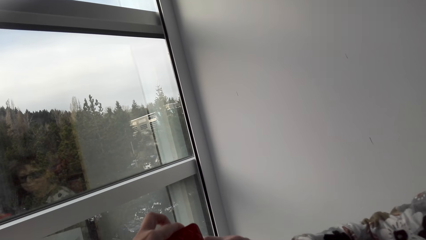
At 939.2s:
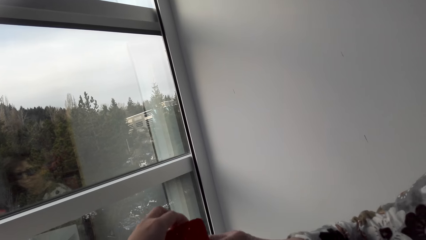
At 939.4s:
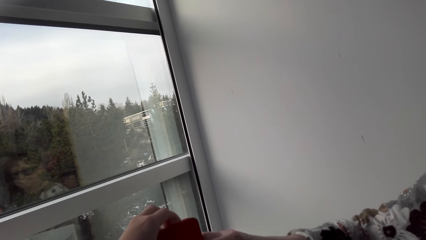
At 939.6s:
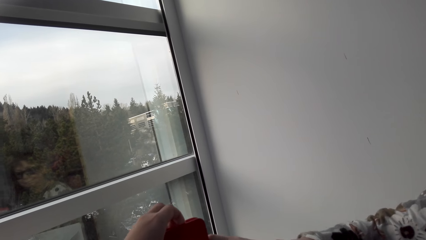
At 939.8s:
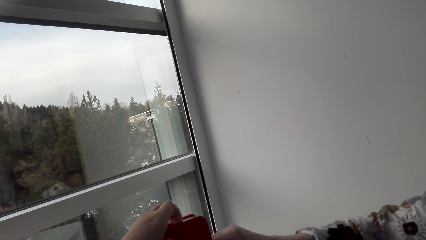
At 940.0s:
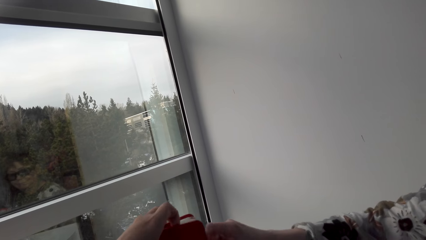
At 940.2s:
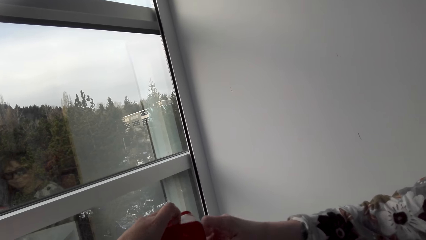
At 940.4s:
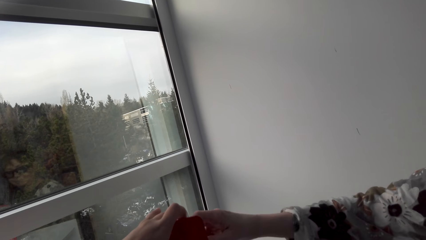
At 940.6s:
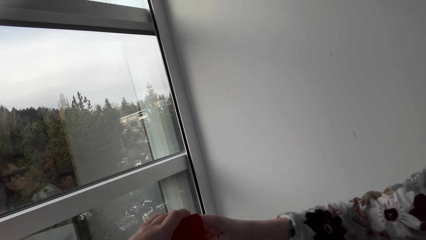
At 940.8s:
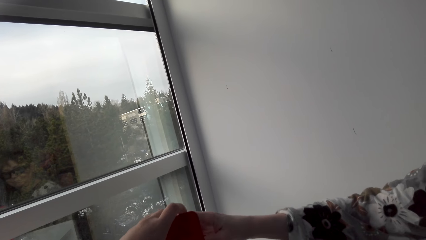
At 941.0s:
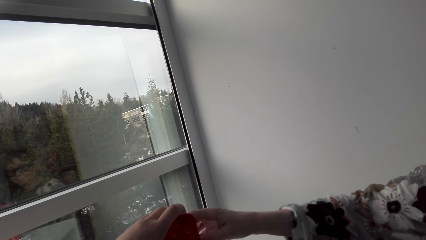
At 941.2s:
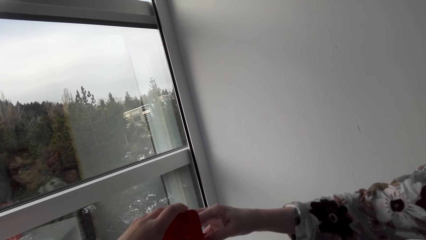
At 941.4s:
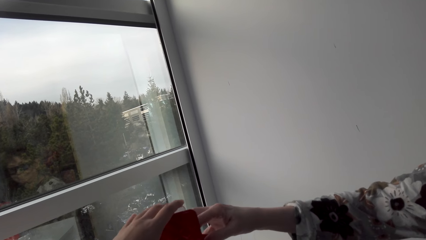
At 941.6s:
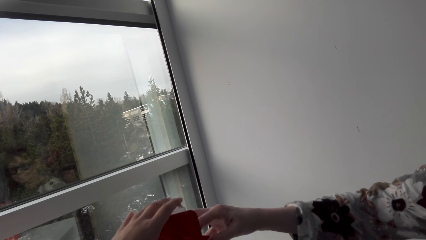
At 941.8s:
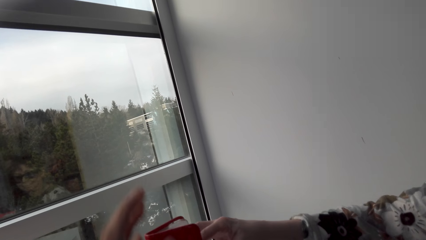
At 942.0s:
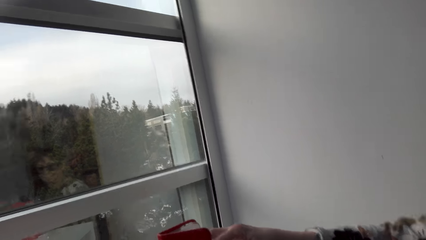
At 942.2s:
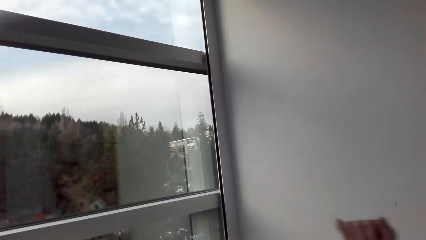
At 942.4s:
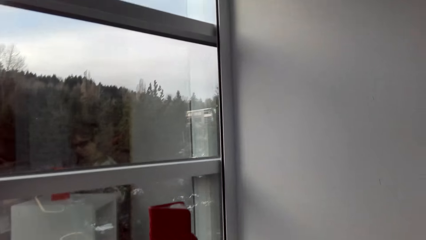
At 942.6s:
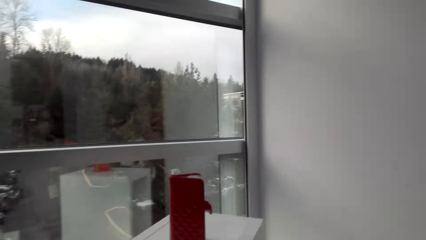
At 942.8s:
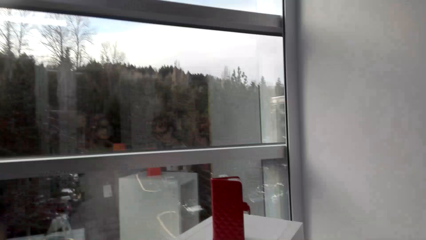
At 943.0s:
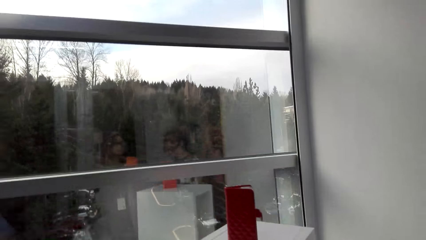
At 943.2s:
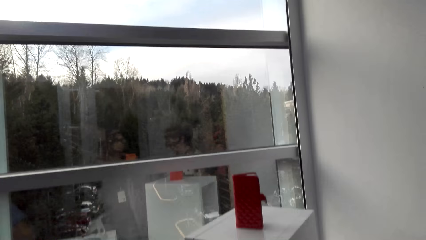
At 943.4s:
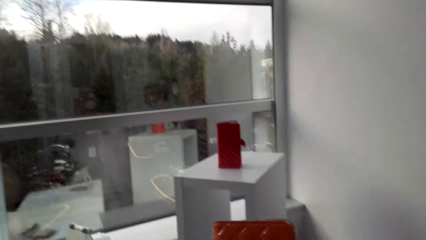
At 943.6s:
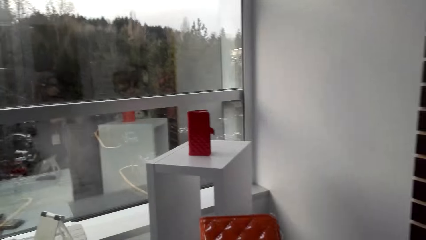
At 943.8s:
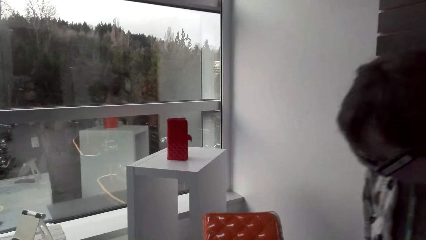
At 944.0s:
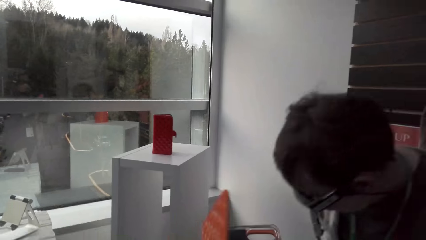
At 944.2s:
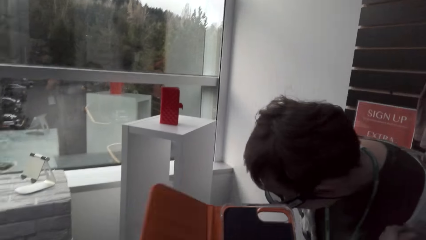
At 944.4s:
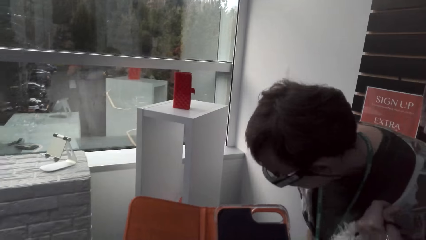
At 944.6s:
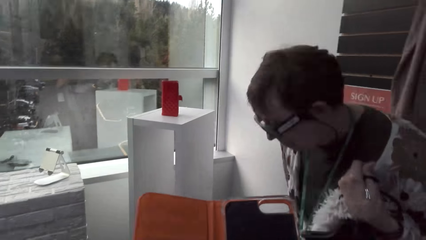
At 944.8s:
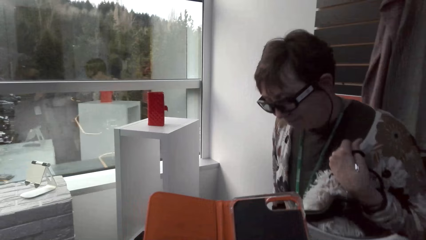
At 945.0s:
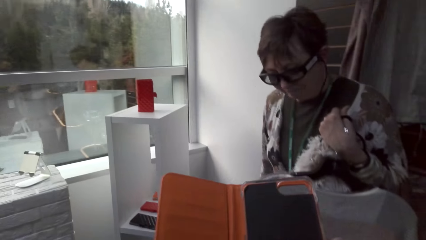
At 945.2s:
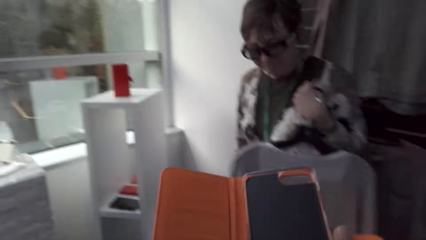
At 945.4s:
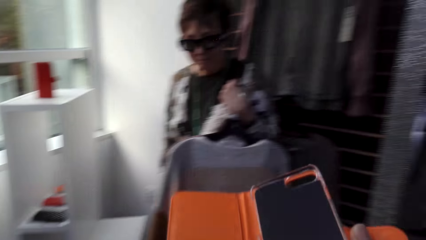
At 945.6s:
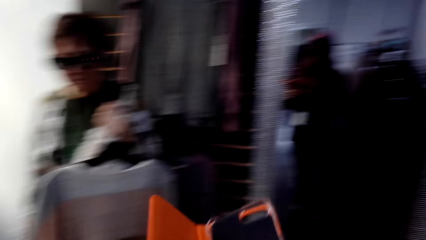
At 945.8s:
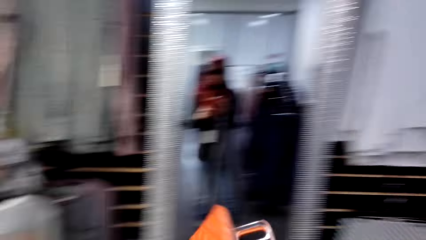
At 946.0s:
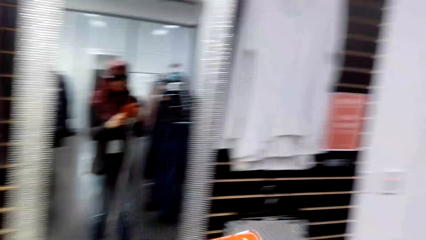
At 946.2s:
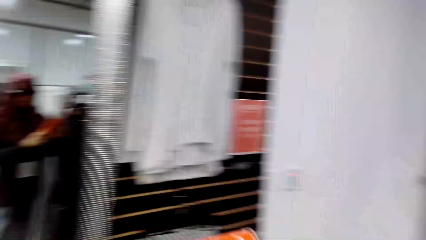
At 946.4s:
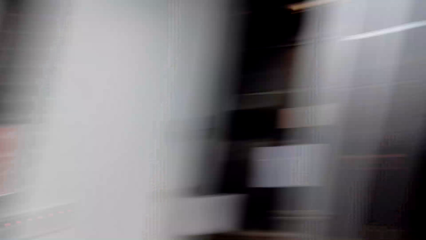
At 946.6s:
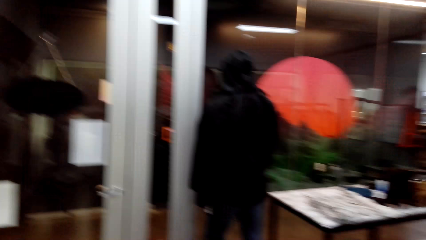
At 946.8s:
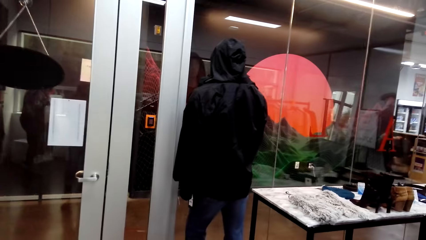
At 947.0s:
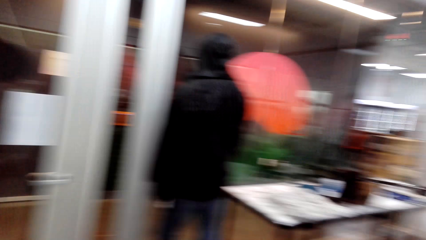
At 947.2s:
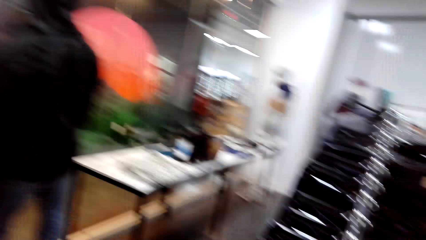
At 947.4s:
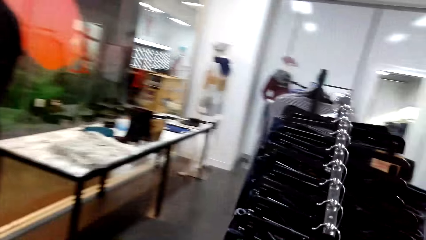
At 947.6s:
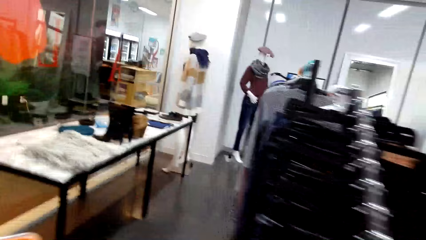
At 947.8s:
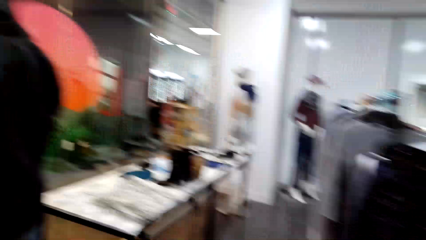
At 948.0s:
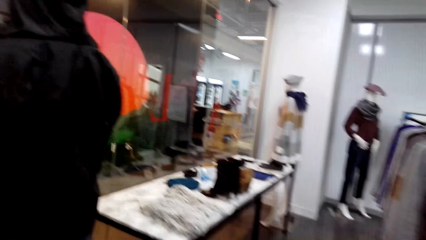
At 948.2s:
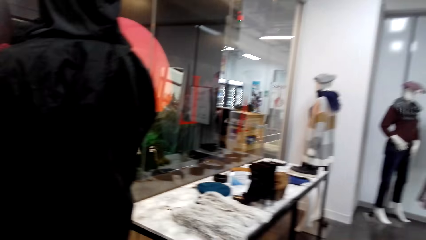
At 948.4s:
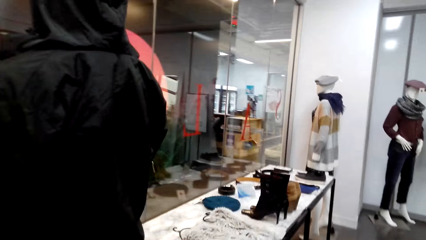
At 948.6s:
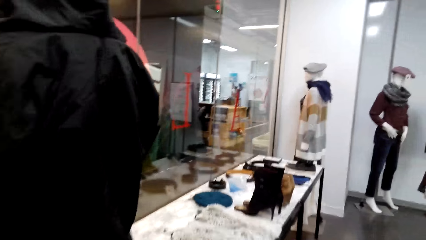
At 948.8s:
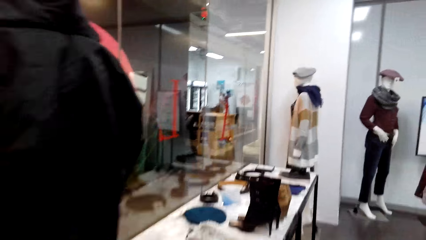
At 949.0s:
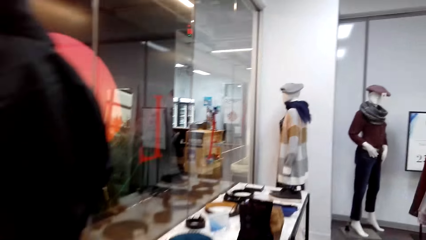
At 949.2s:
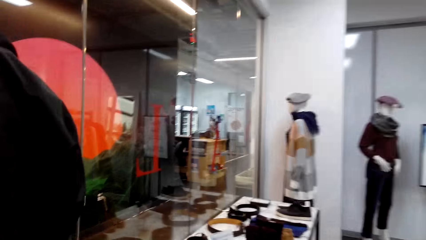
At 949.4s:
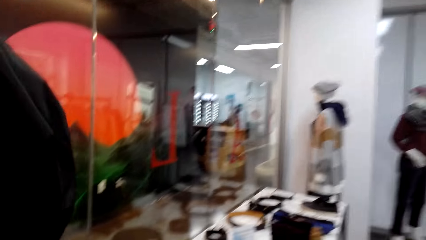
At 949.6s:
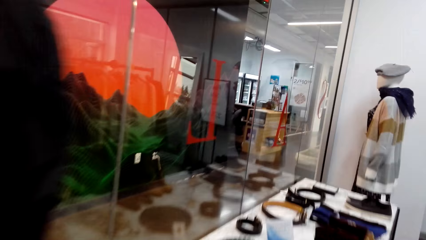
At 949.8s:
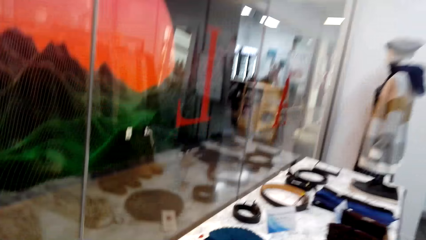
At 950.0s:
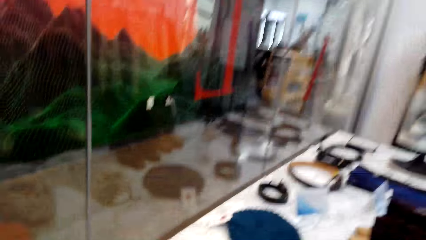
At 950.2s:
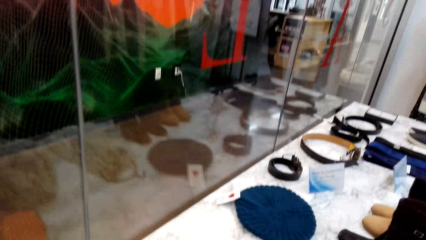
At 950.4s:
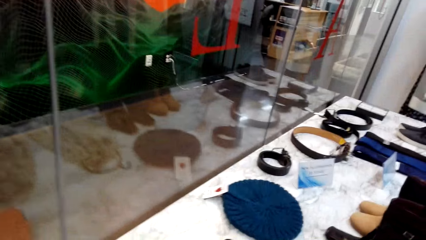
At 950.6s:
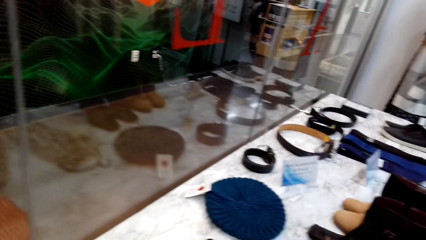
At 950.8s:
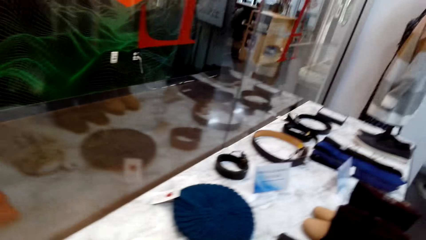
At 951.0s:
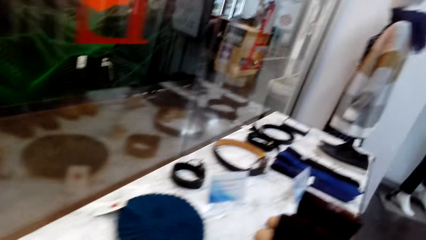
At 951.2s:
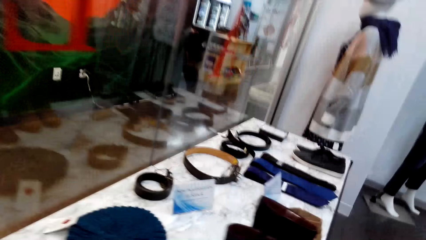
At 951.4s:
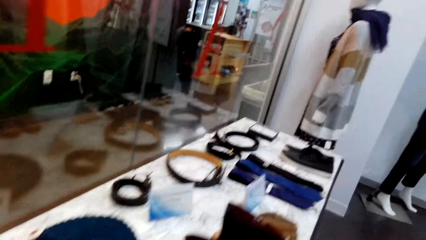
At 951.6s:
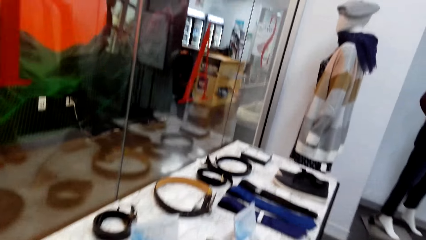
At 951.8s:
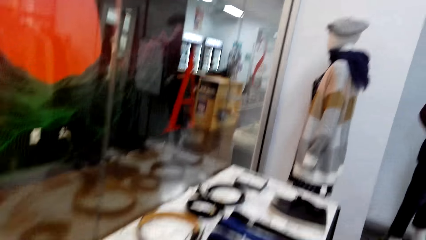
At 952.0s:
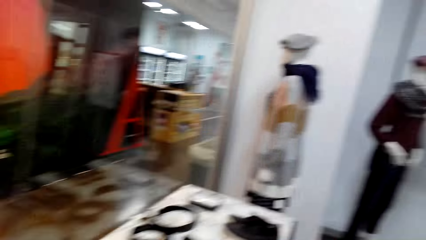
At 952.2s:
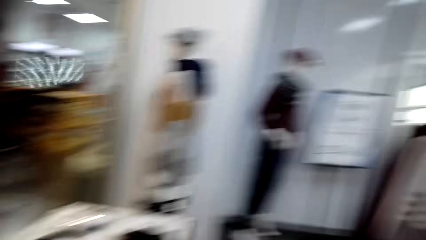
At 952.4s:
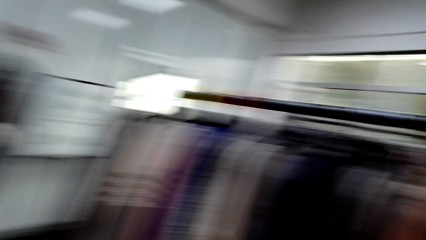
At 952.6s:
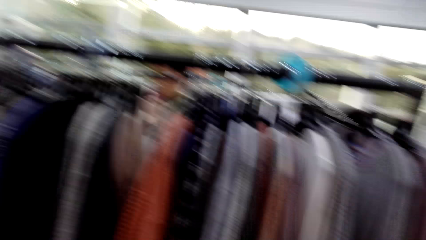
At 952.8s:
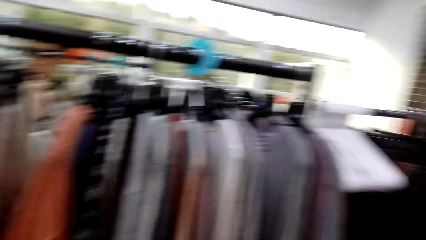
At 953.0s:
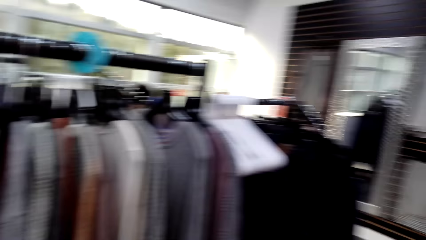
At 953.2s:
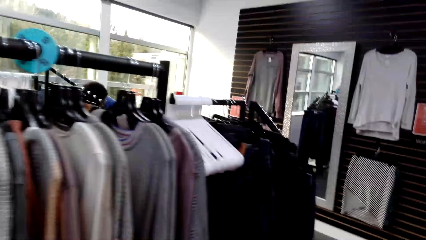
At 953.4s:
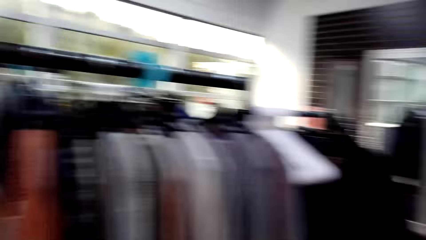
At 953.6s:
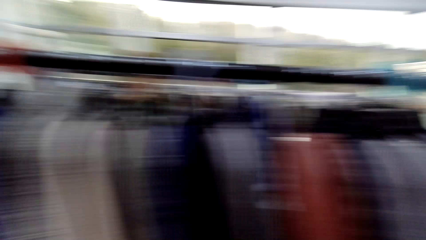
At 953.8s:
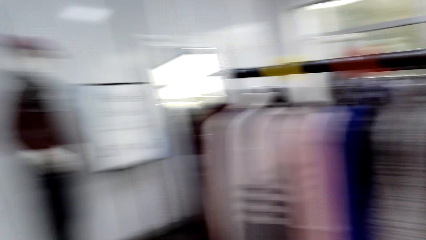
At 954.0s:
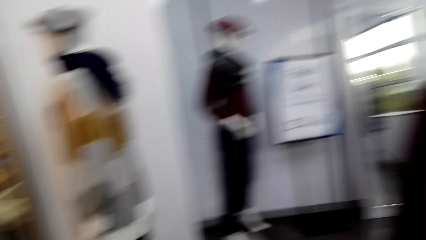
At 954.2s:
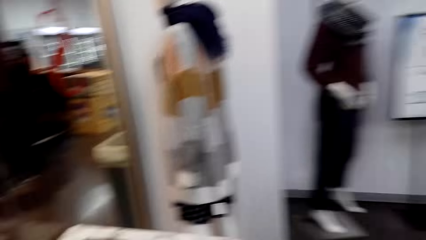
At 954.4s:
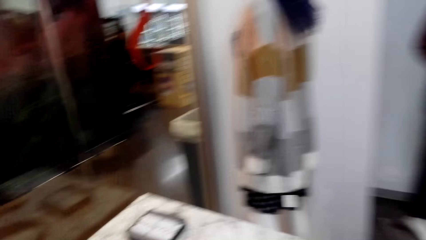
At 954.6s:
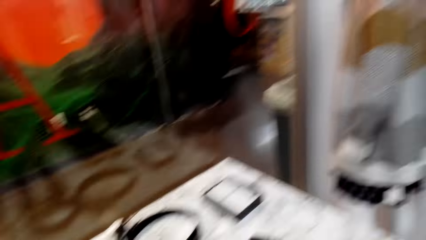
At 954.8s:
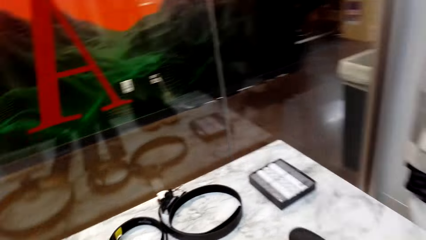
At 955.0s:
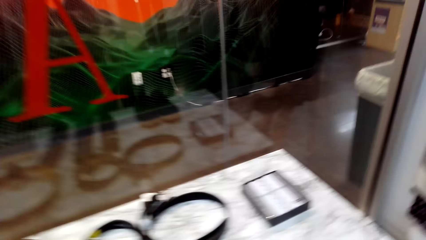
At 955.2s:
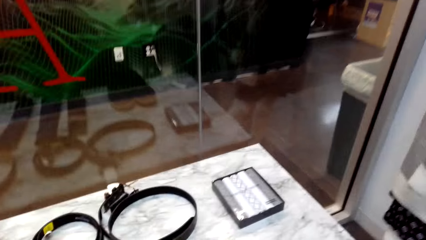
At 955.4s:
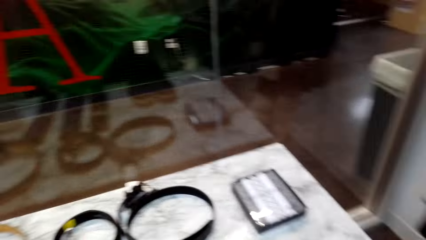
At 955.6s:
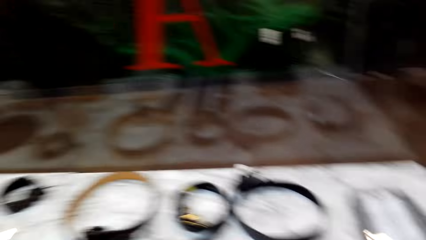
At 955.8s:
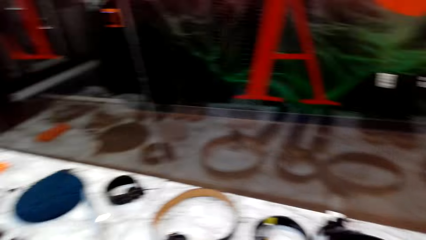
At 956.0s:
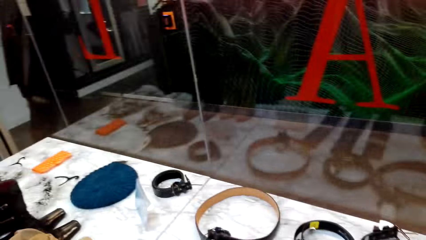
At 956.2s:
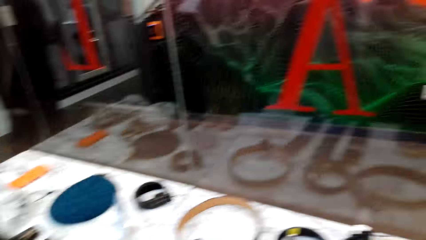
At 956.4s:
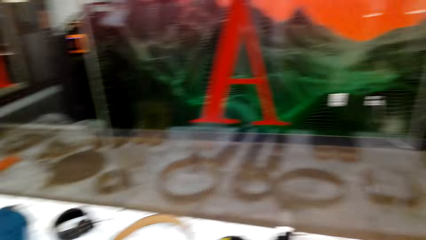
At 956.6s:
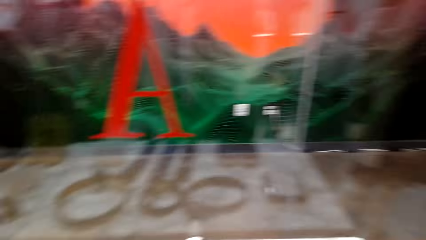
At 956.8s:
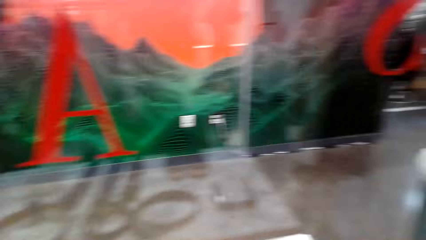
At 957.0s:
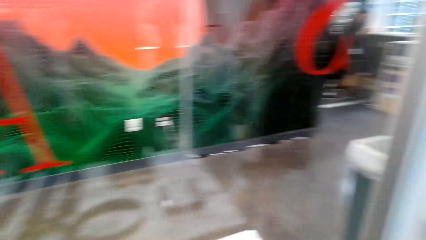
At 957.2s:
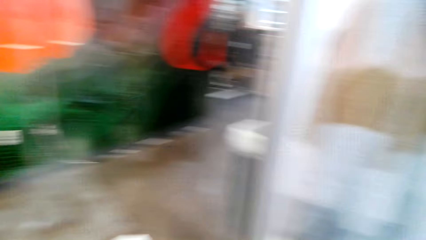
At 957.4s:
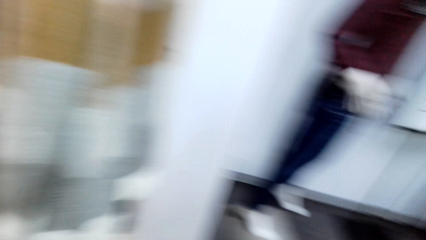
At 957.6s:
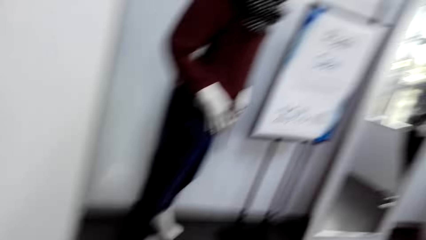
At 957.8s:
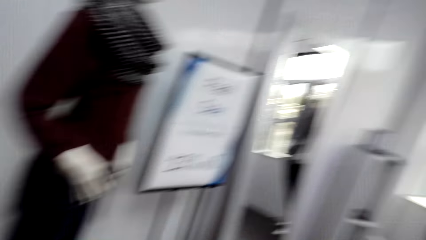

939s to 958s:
The camera wearer puts a purse down. The lady touches the purse. The camera wearer touches a phone case. They open the phone case. The lady looks around. The camera wearer closes the phone case. They move around.
